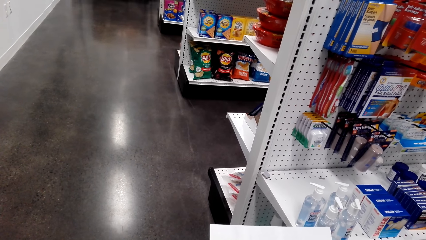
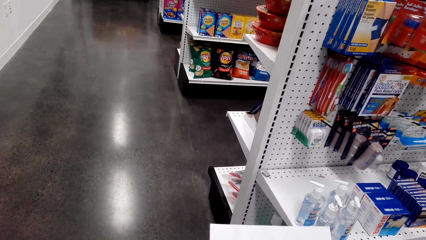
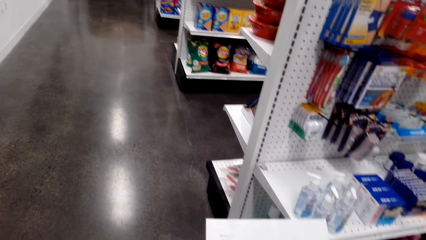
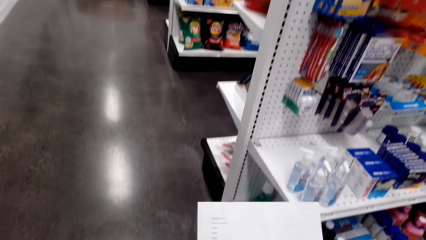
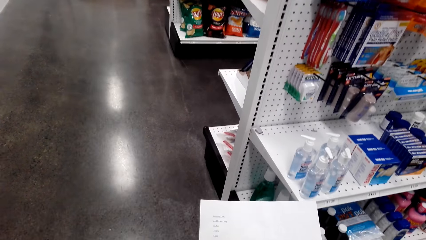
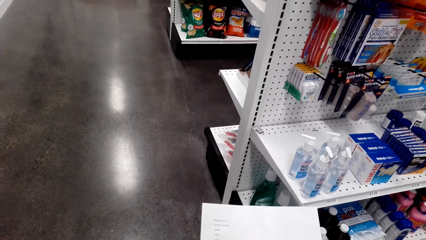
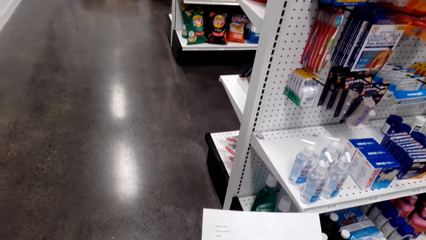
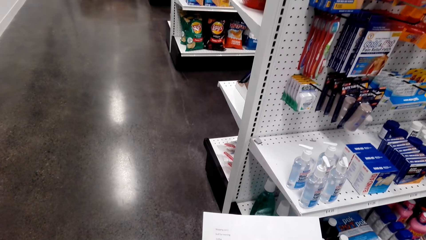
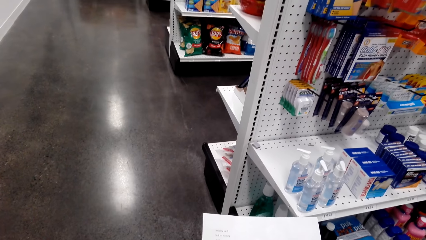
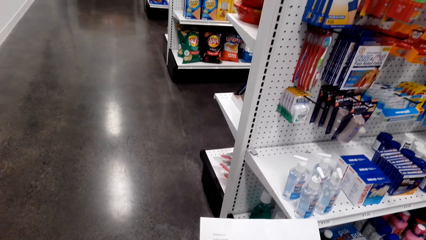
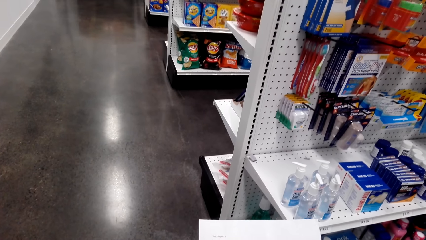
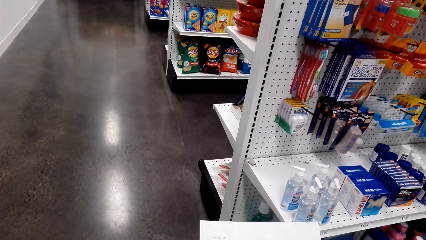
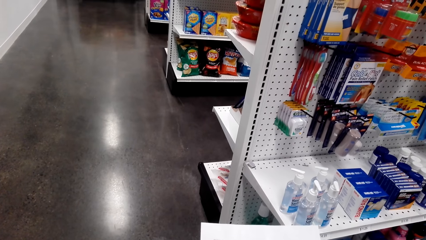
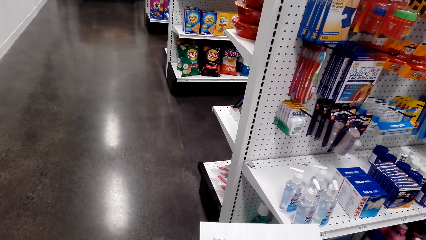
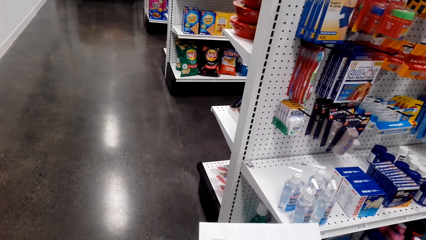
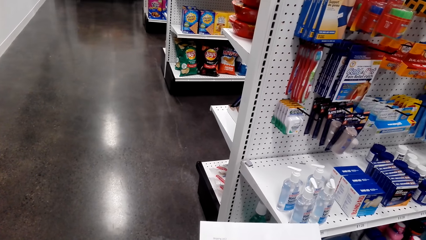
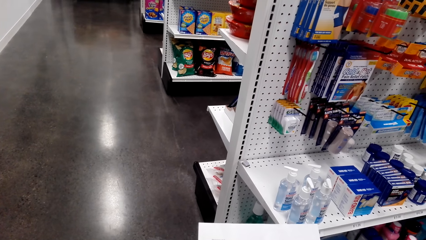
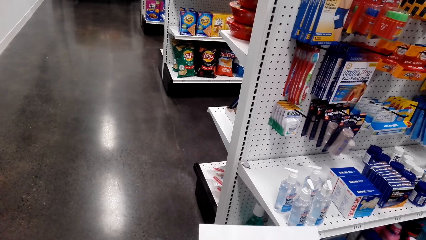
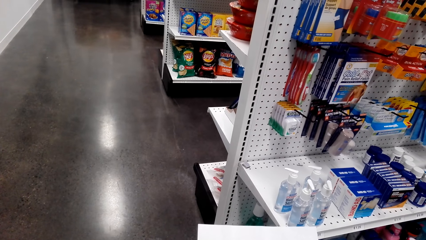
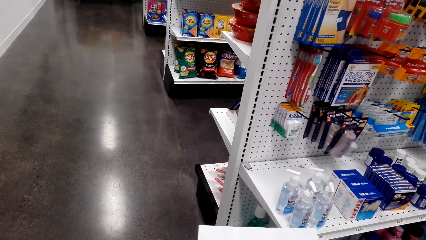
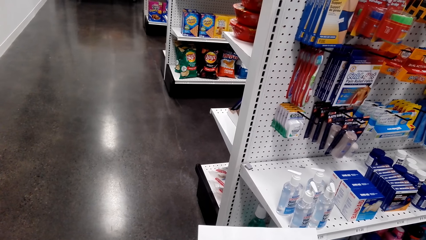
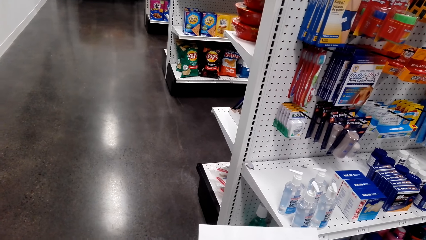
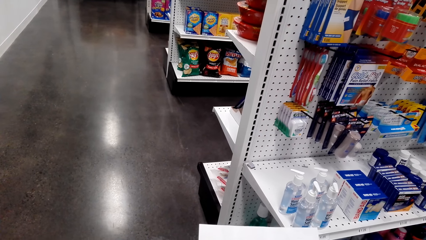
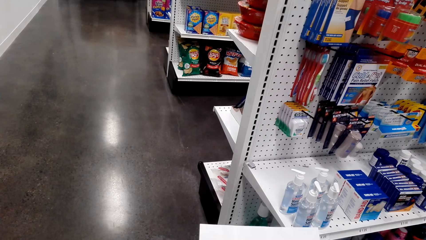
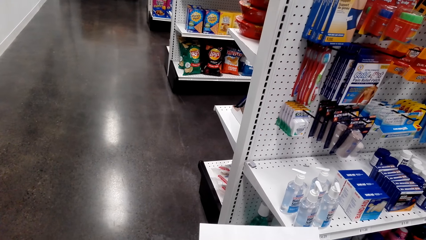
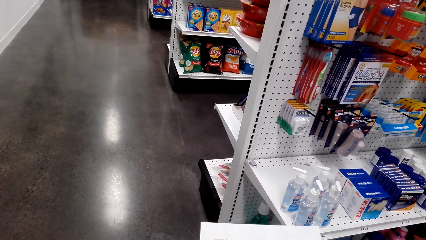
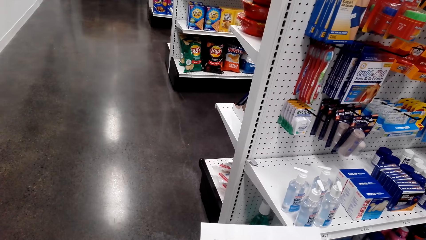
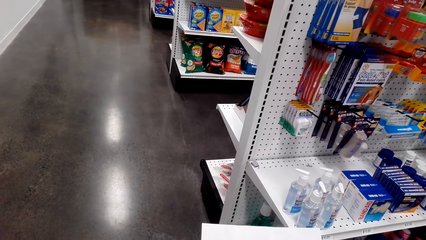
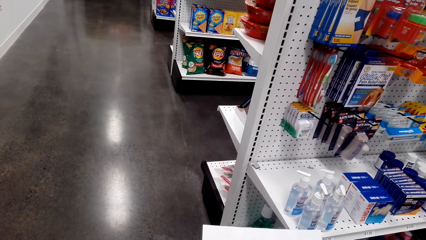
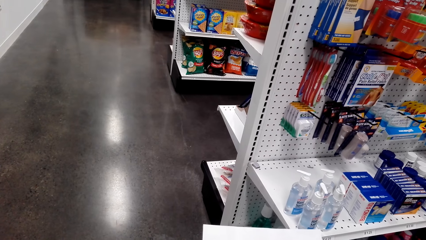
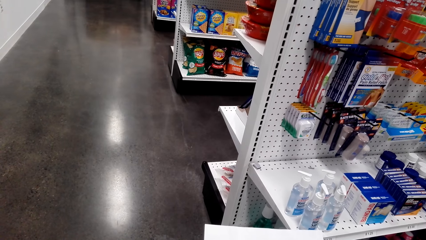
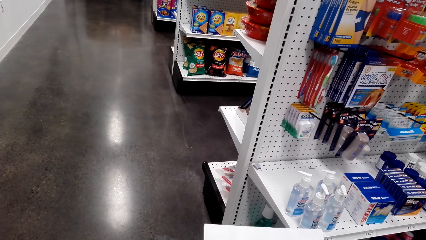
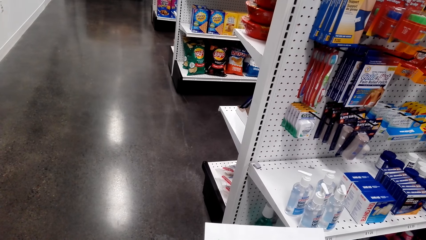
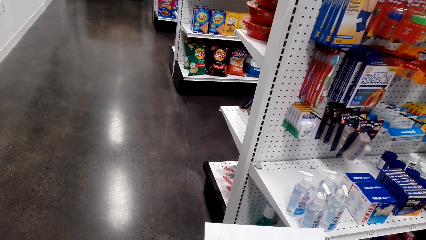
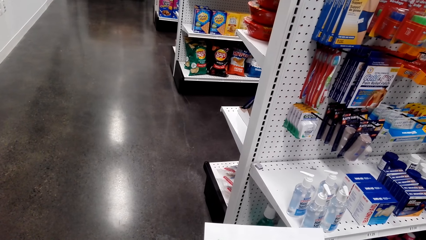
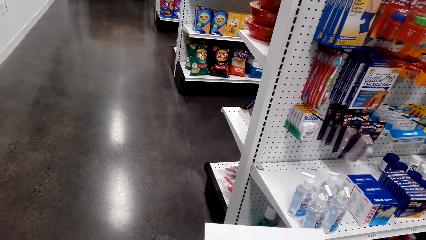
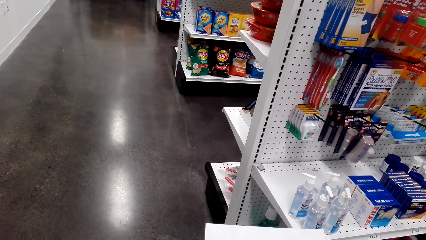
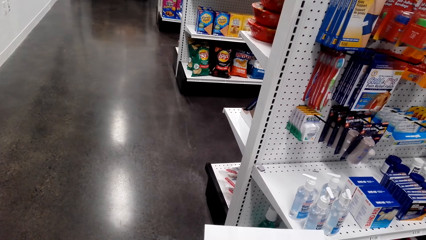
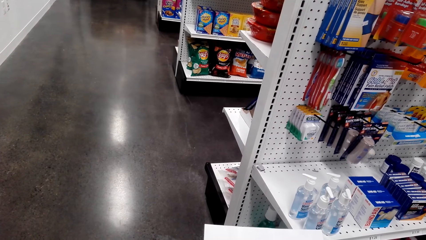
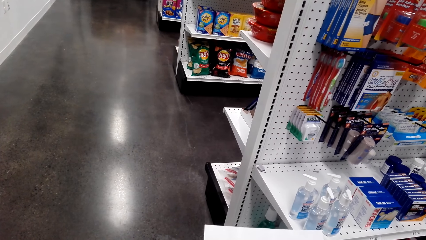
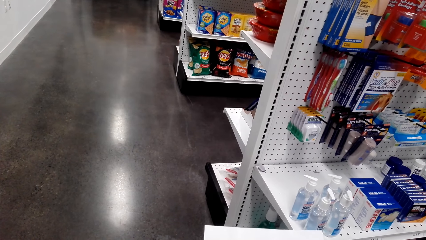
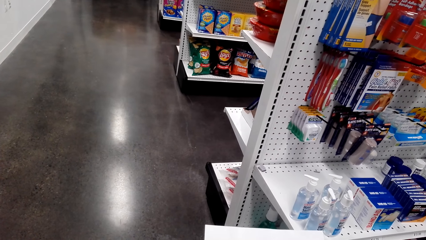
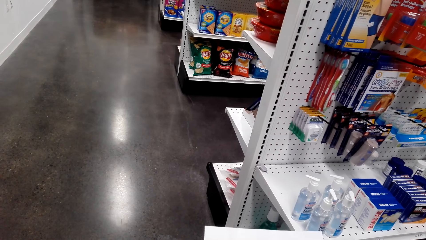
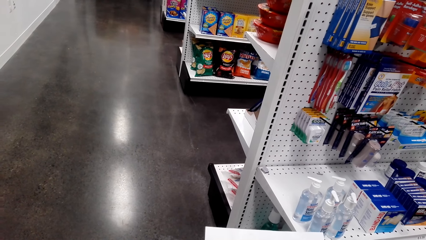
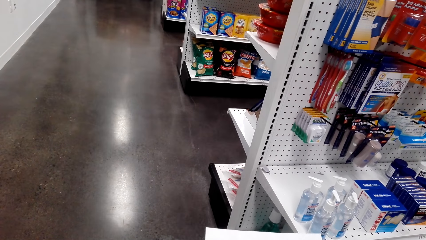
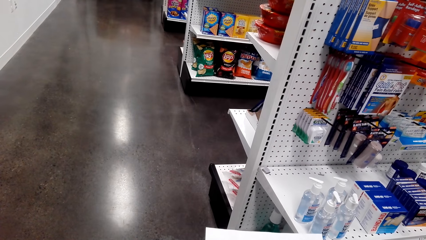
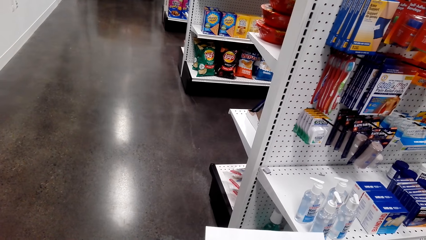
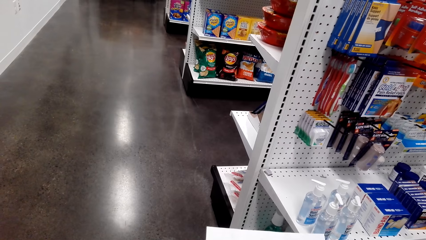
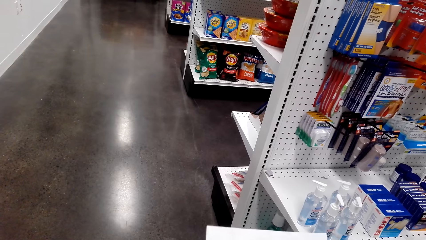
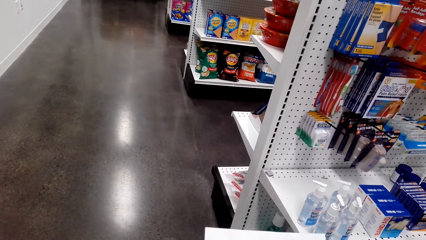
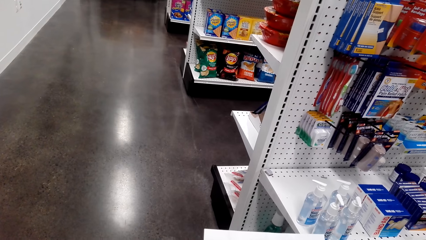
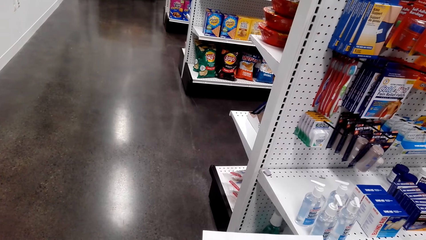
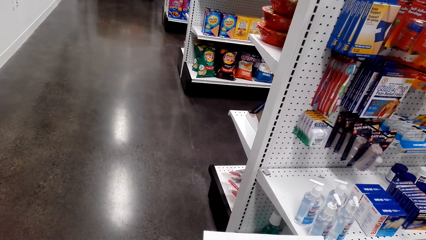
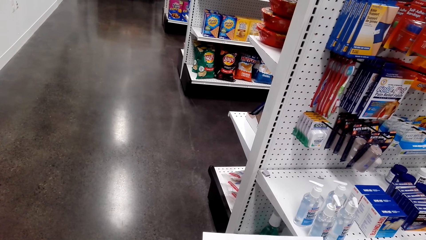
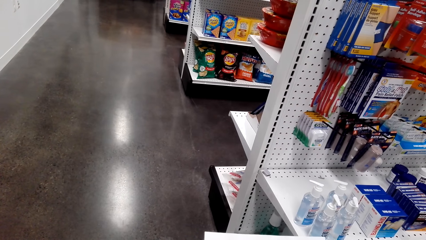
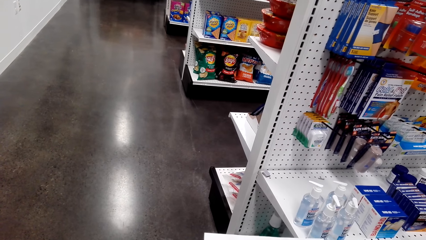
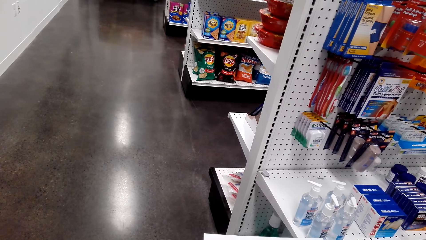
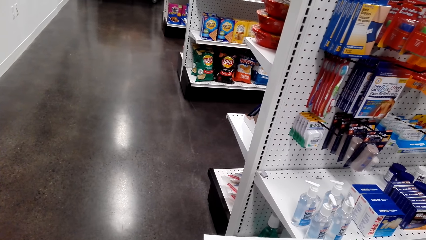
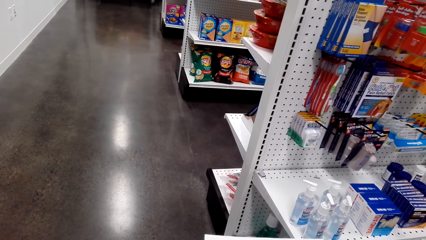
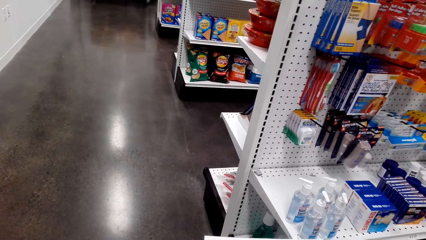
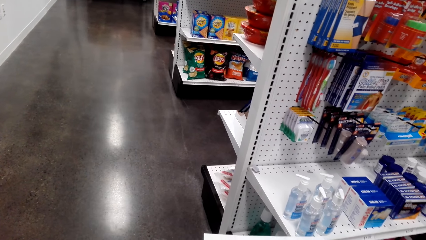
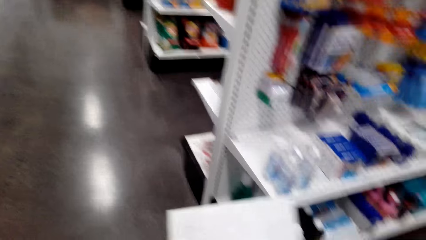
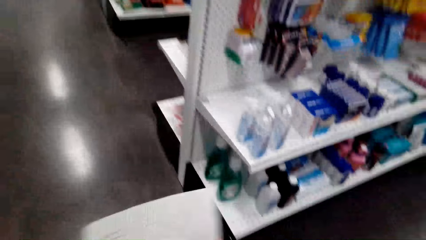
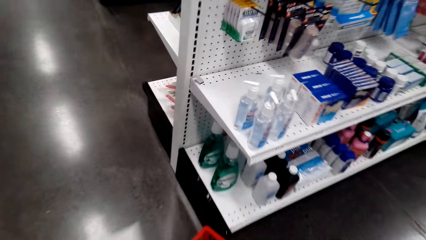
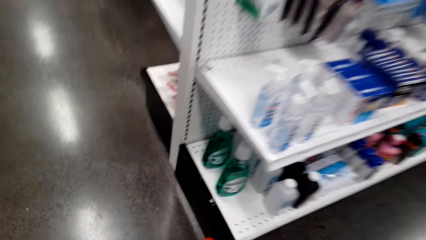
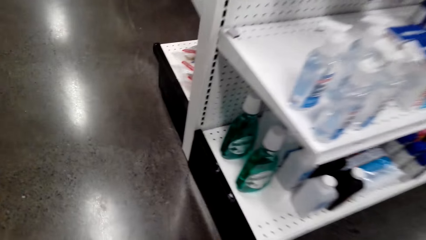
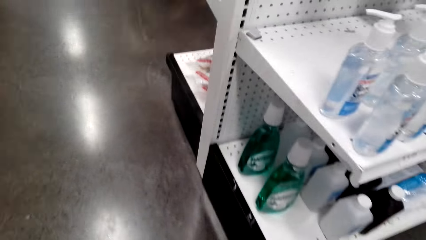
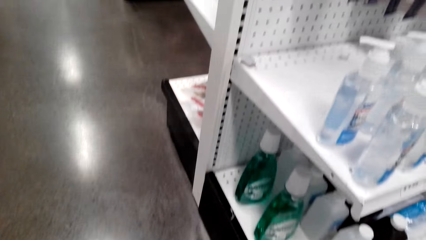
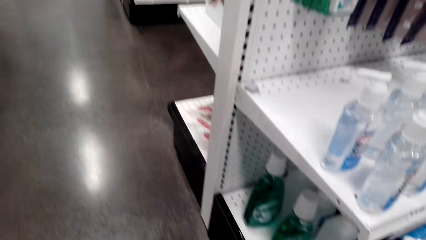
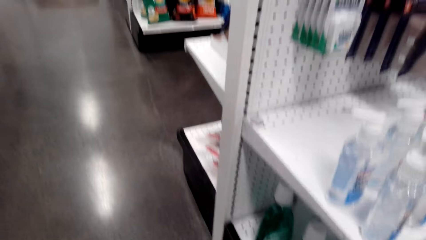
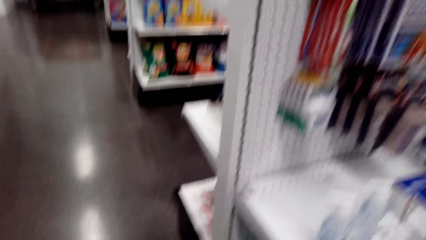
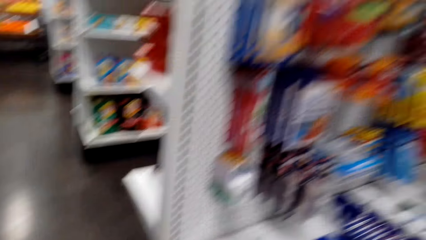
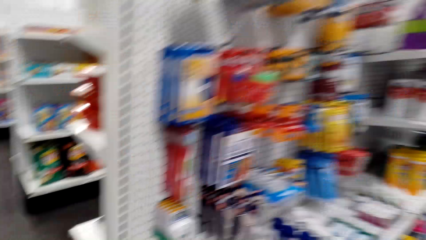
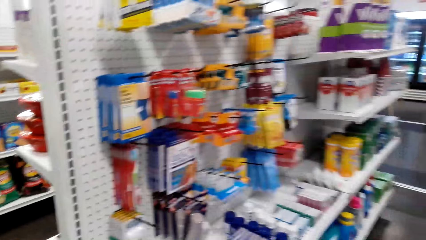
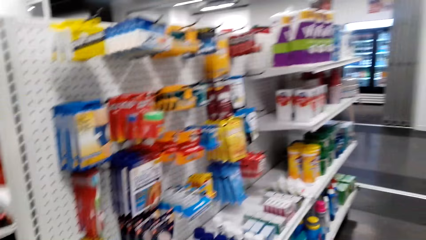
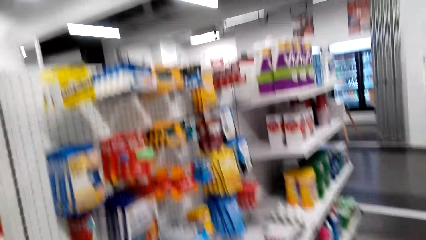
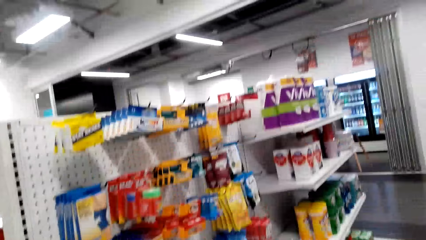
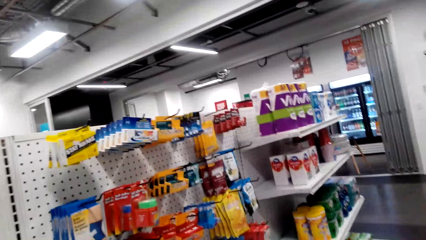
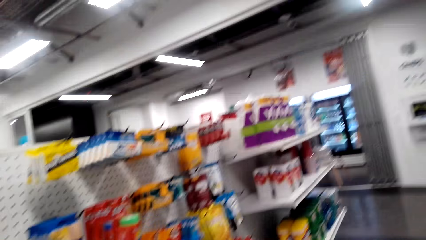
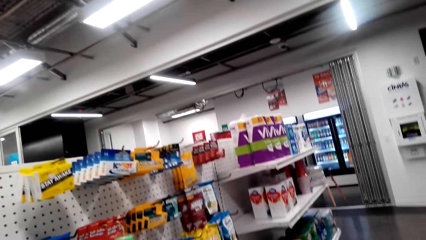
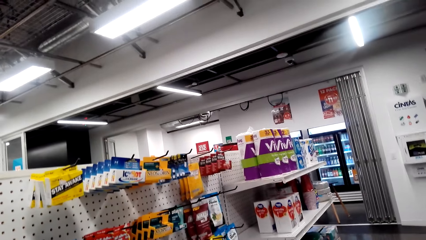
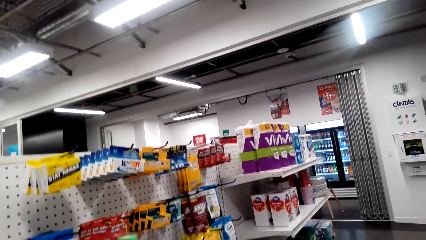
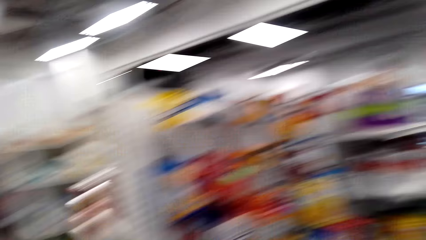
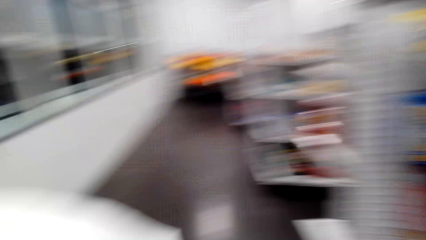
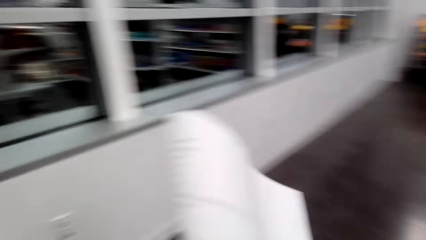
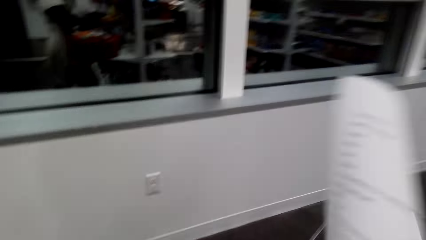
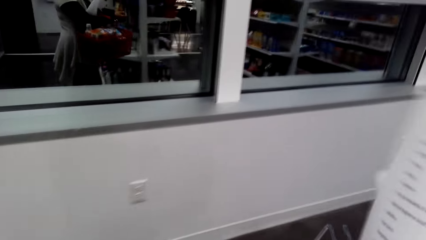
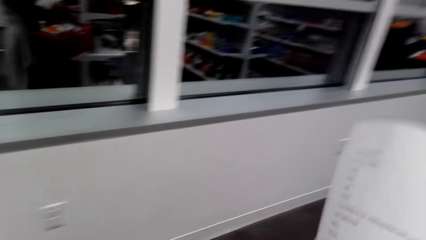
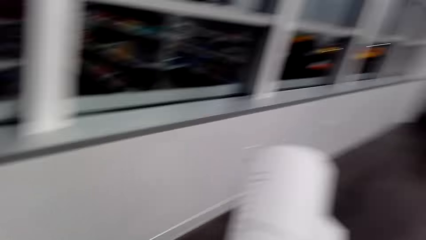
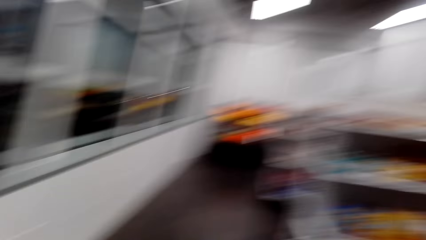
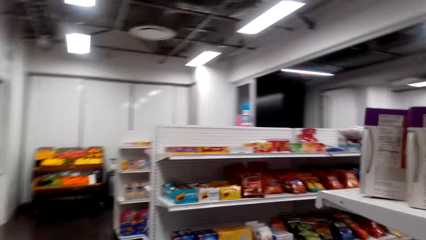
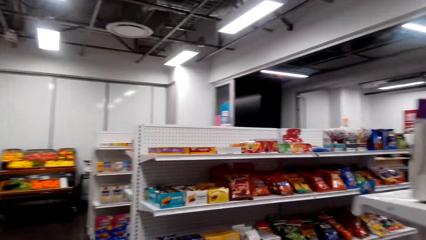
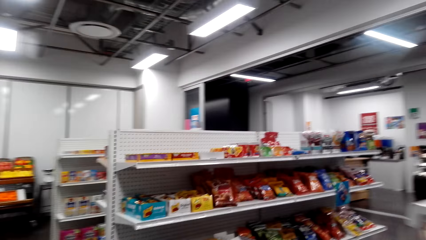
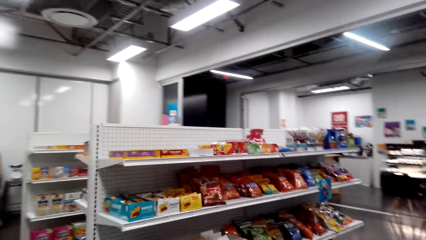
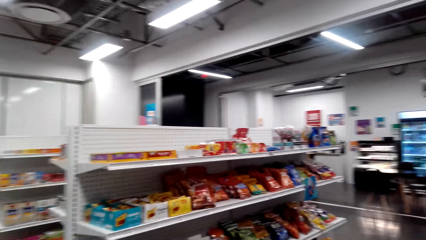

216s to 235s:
The camera wearer carries the shopping bucket. They walk around the supermarket.
